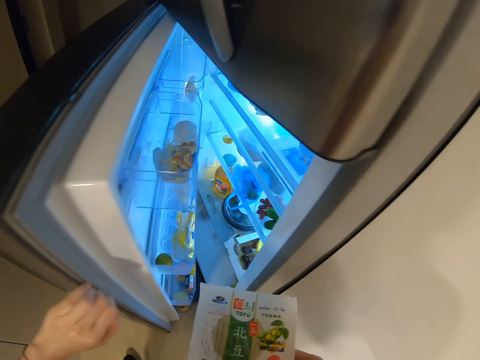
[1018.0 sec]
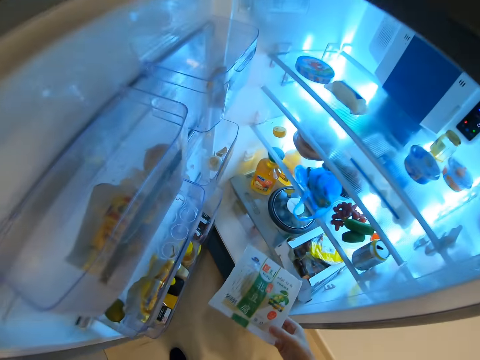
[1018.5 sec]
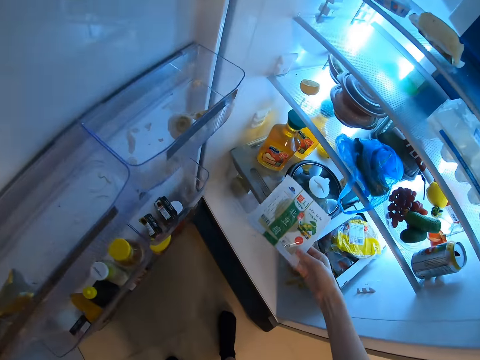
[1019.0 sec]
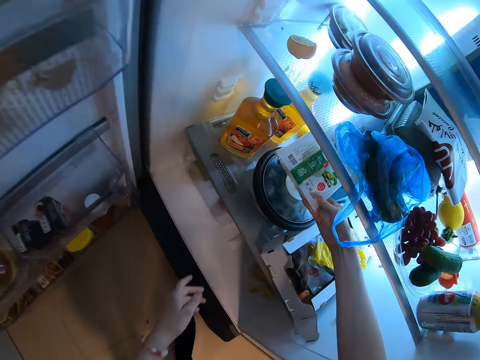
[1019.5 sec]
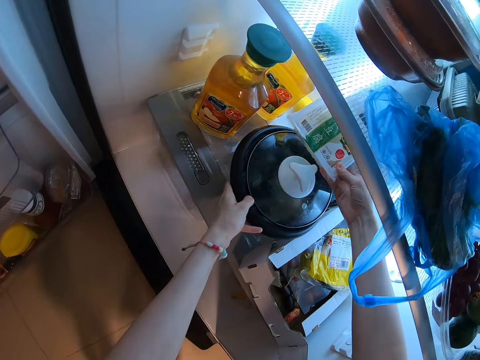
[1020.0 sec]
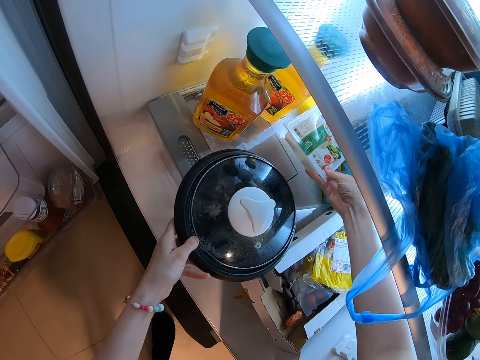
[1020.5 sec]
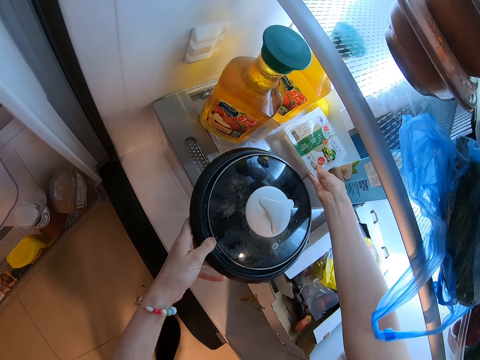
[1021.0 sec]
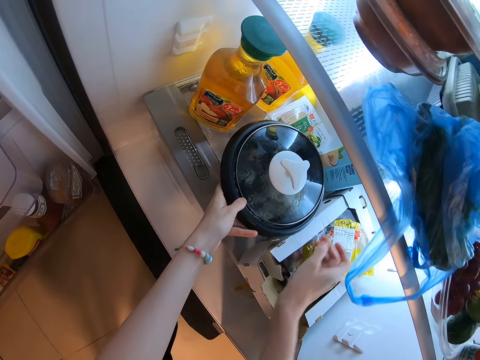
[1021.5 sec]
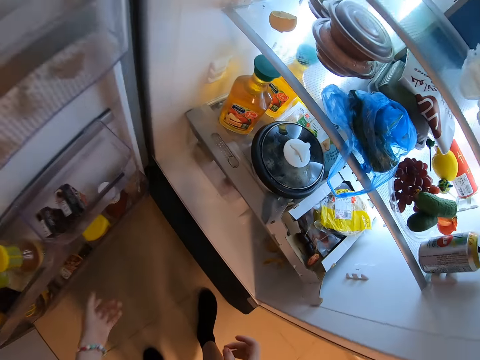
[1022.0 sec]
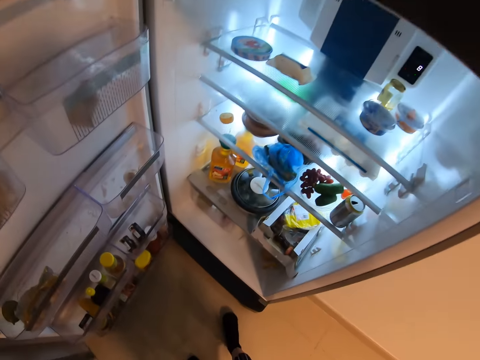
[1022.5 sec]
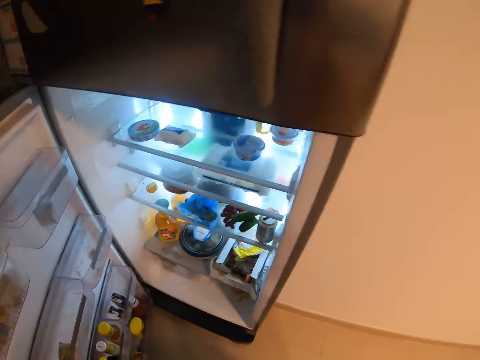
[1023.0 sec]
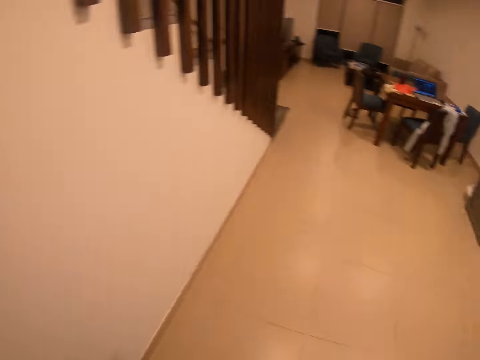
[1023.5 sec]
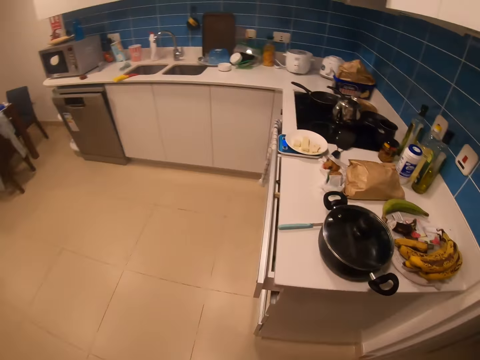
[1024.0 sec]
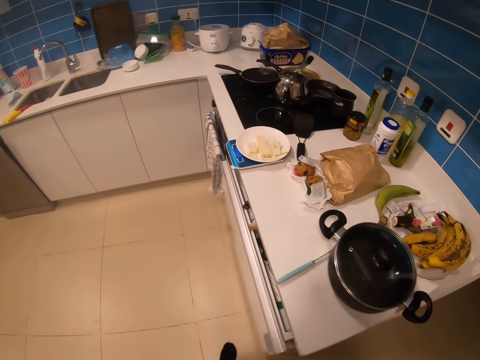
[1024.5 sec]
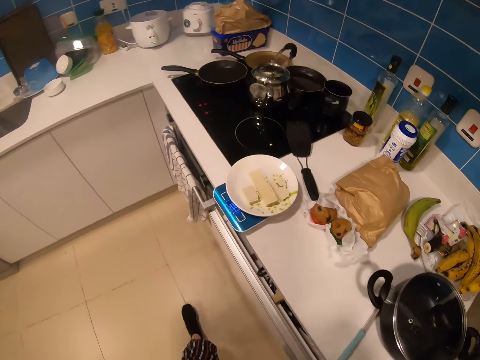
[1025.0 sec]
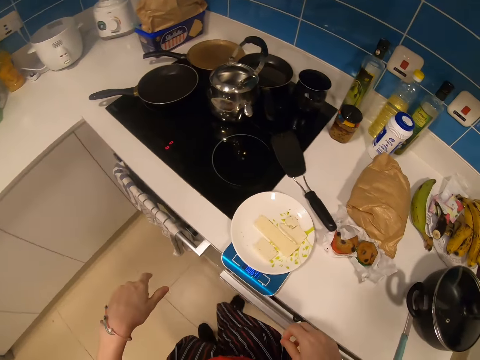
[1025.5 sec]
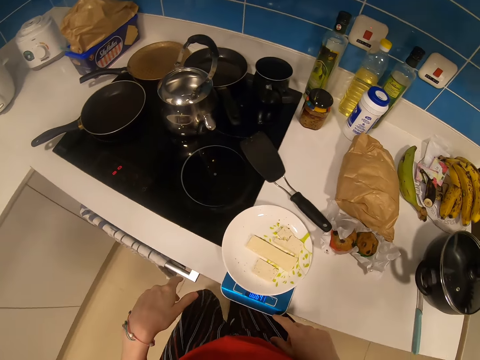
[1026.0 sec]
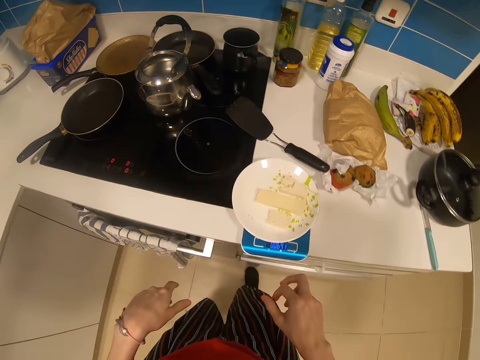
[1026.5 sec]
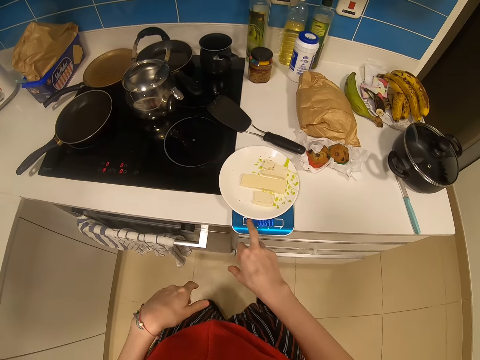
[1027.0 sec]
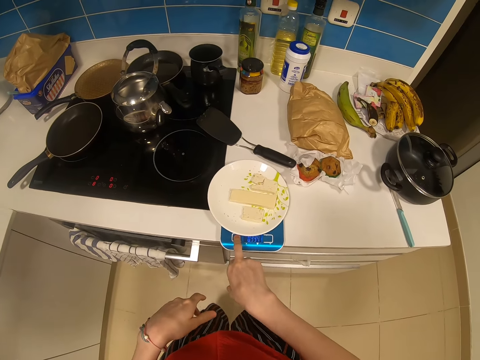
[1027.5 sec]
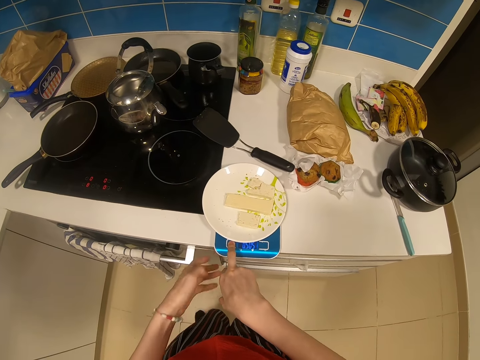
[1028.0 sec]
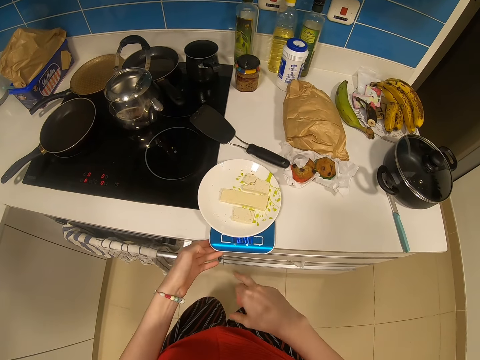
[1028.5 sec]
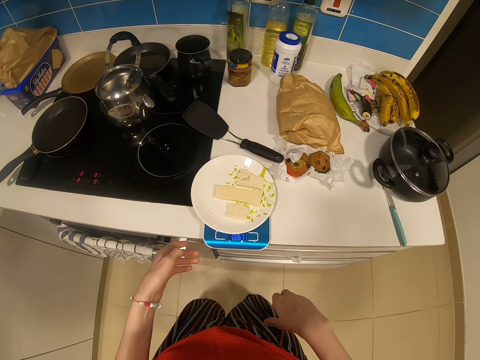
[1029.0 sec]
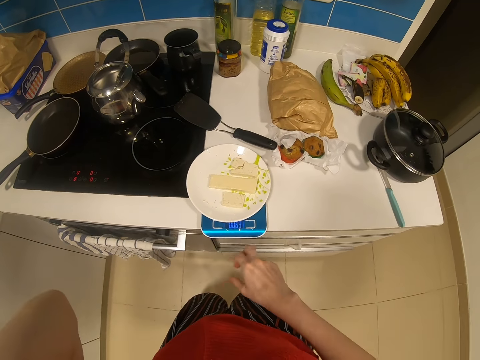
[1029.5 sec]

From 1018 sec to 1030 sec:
The camera wearer opens the fridge. They pull a bowl. They put the cheese in the fridge. They walk around the room. They operate the weighing scale.

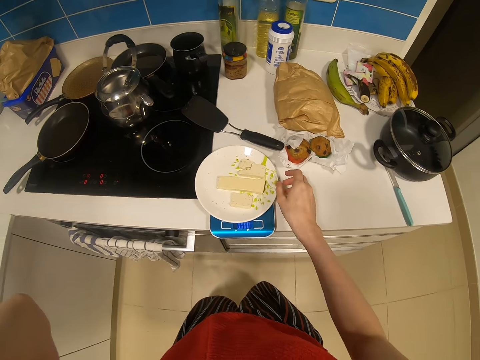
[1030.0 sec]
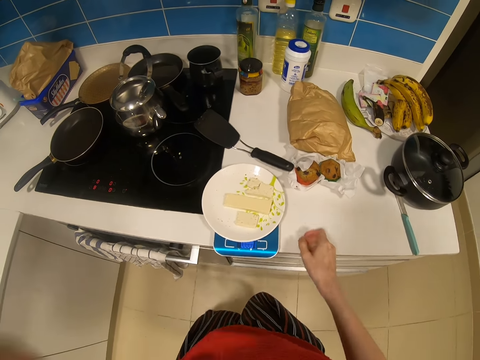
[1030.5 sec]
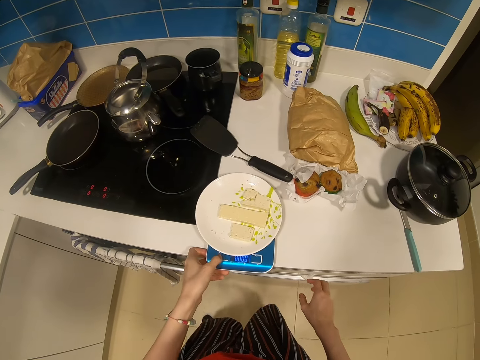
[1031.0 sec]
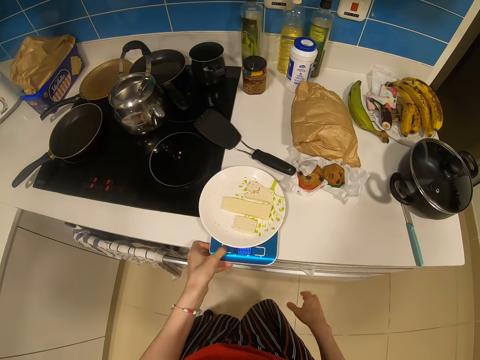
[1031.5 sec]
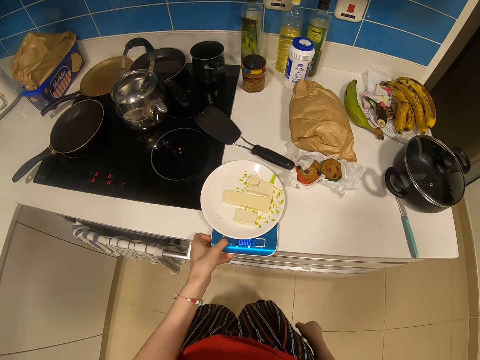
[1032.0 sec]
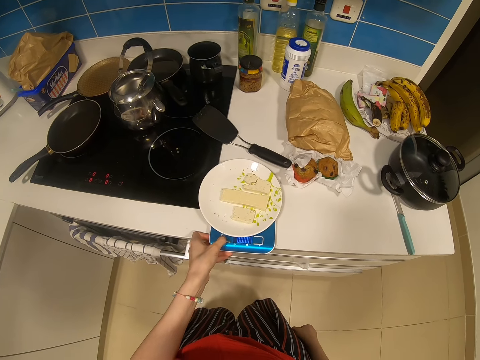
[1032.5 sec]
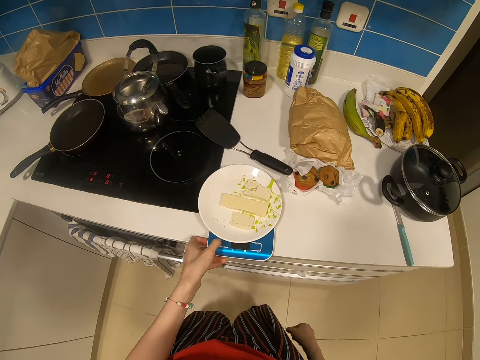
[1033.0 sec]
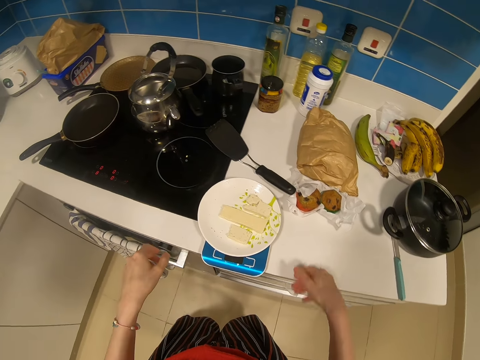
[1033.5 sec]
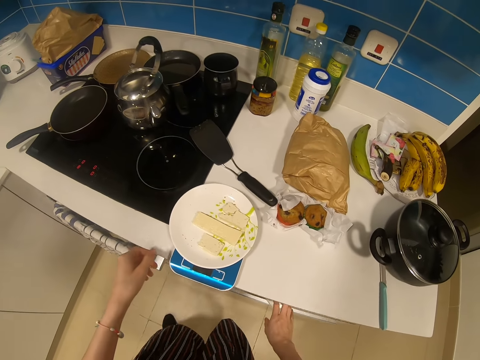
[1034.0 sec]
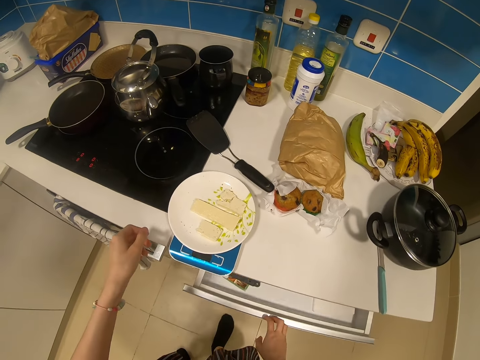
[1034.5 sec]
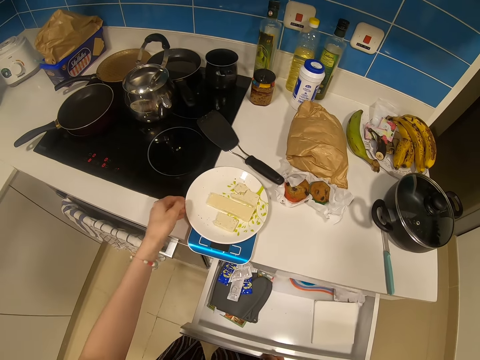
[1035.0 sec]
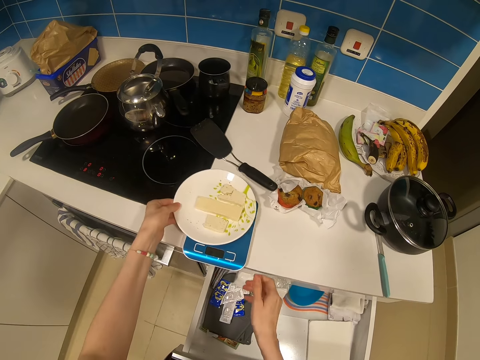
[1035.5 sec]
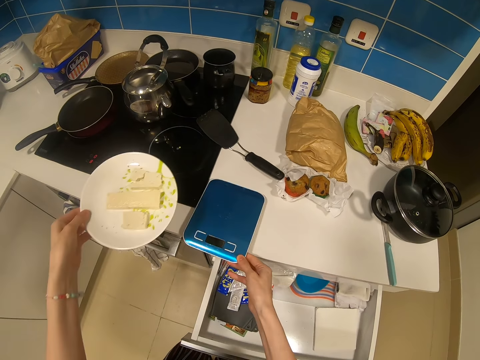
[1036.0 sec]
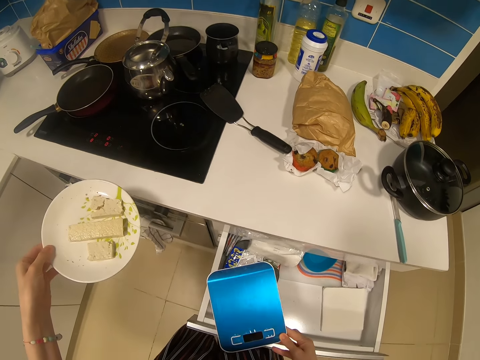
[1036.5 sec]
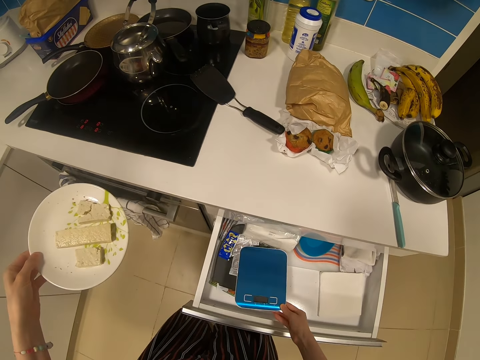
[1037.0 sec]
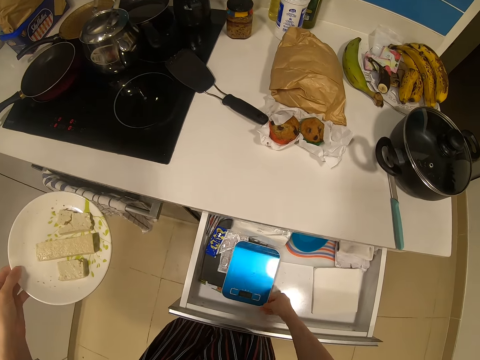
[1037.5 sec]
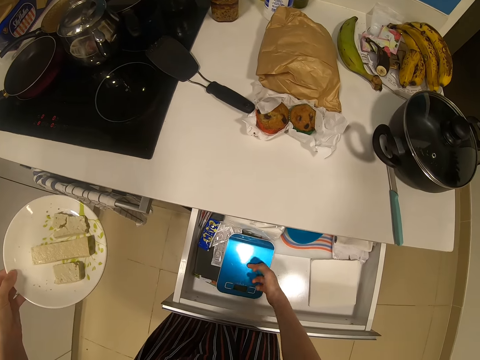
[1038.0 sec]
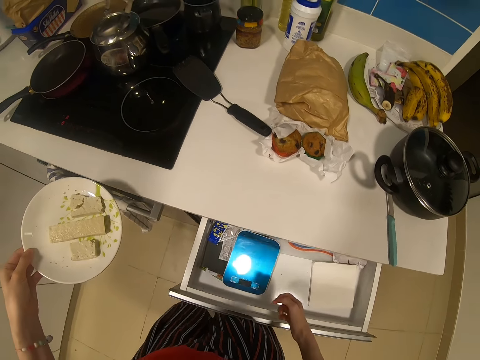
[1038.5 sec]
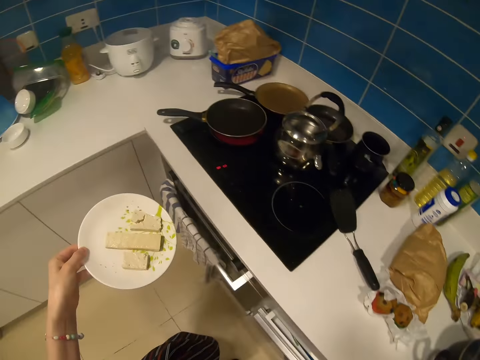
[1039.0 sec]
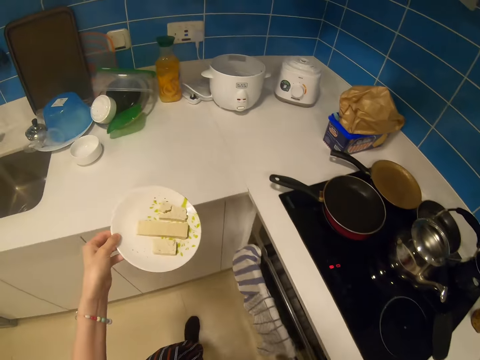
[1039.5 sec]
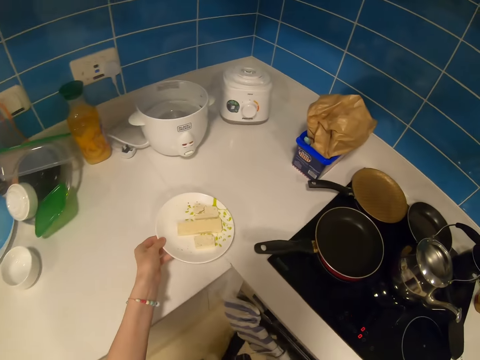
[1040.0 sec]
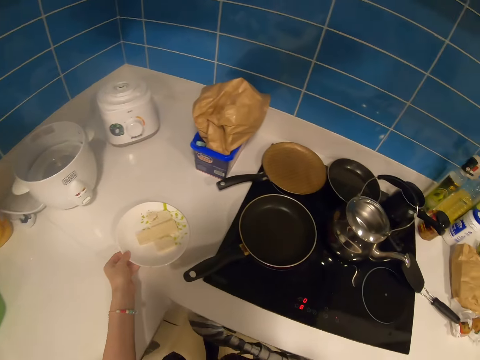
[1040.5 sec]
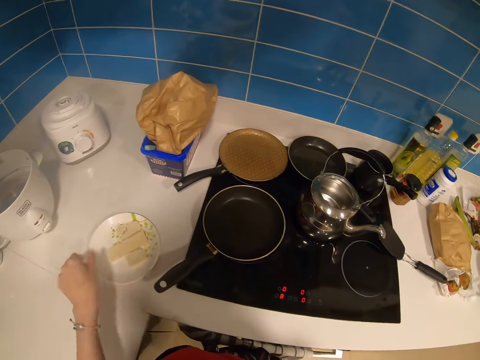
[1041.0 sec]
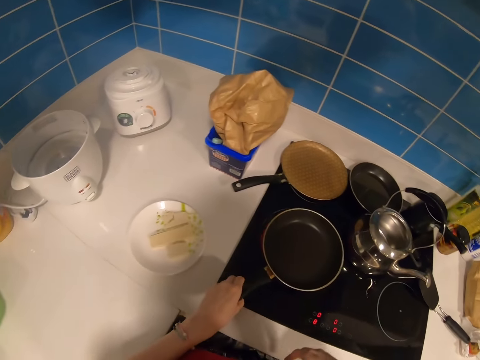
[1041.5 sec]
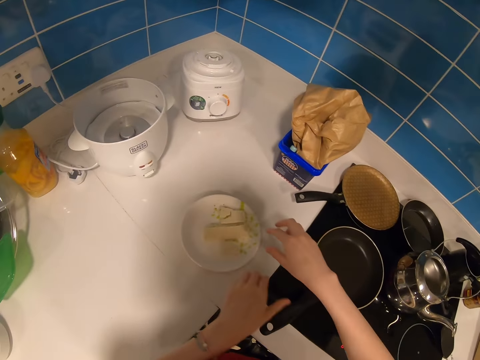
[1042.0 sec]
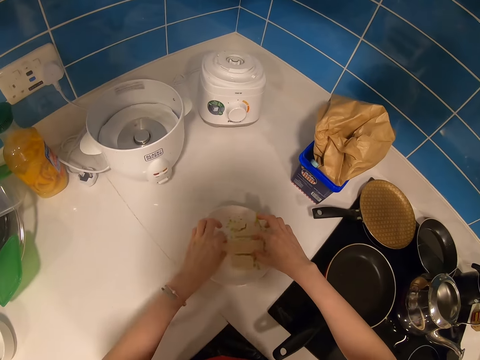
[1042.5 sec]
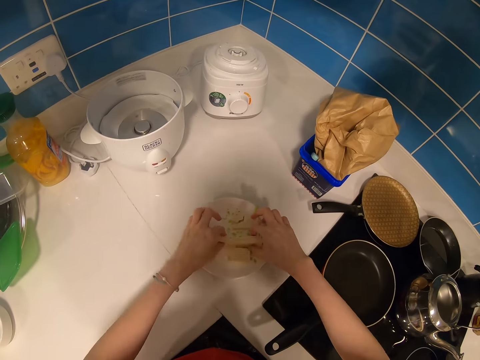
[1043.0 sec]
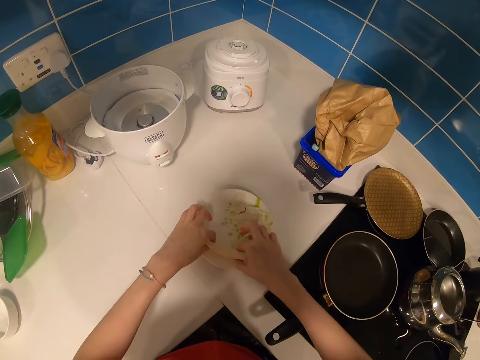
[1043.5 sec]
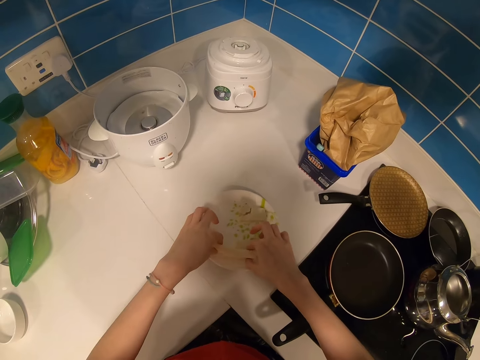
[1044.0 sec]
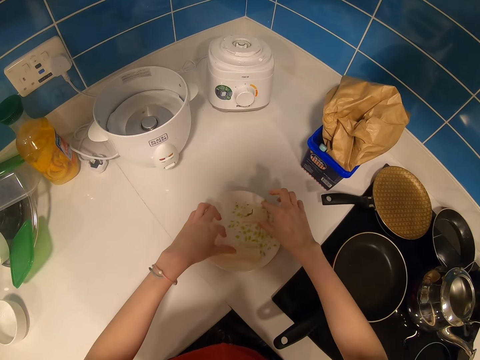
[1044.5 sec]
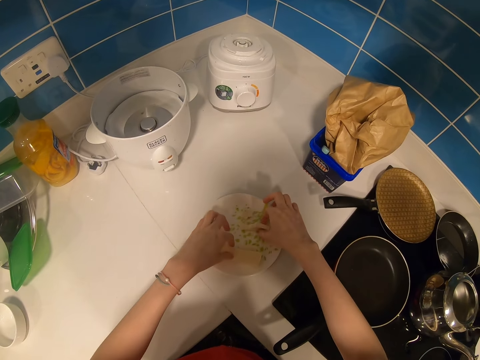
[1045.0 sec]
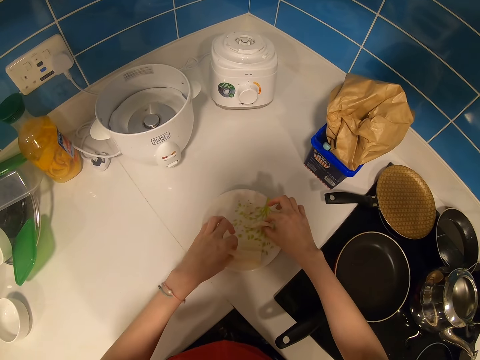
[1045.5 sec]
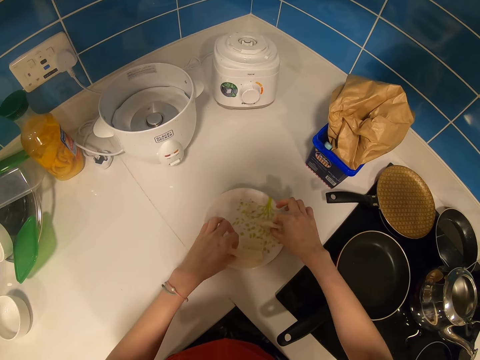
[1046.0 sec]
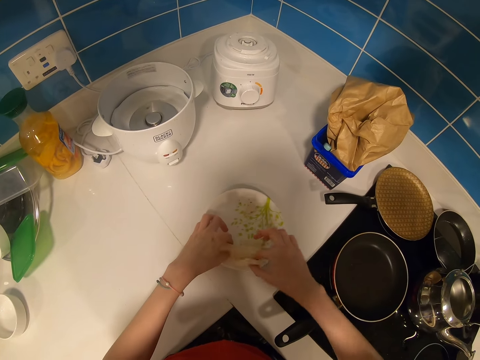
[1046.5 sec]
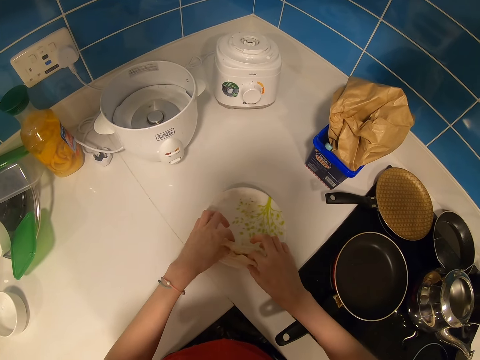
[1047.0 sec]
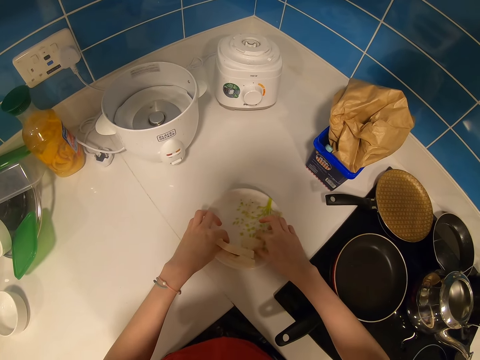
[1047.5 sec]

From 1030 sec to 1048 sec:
The camera wearer looks around. They press a weighing scale. They pull a kitchen drawer. They pick up a plate. They pick up the weighing scale. They put the scale in the drawer. They close the drawer. They walk around the room. They put the plate on the kitchen counter. They move a pan. They move the cheese on the plate. They arrange meat.
